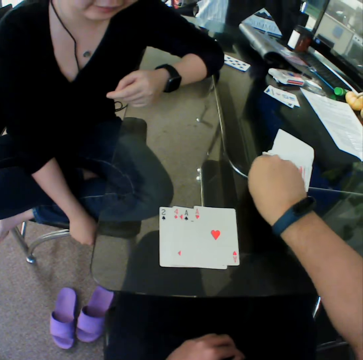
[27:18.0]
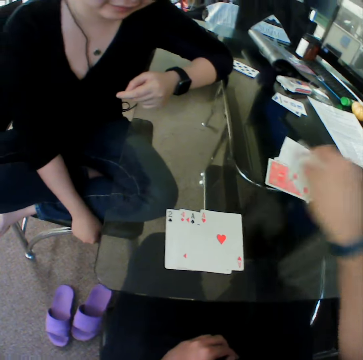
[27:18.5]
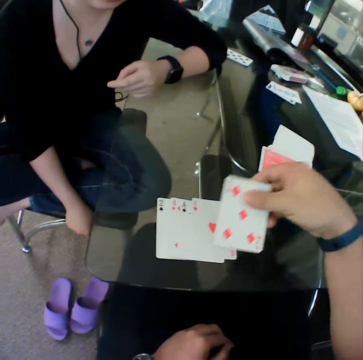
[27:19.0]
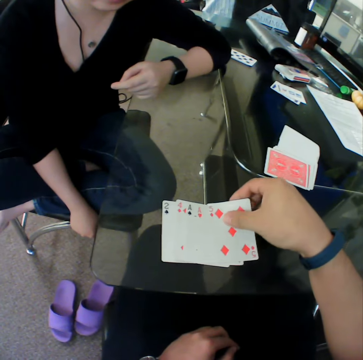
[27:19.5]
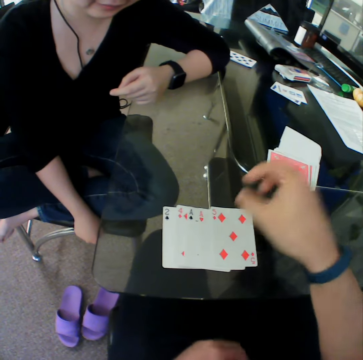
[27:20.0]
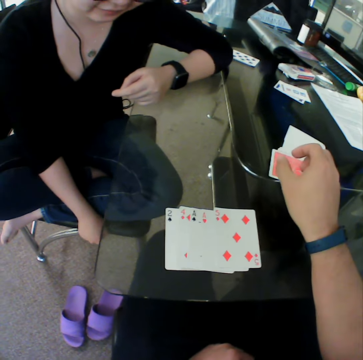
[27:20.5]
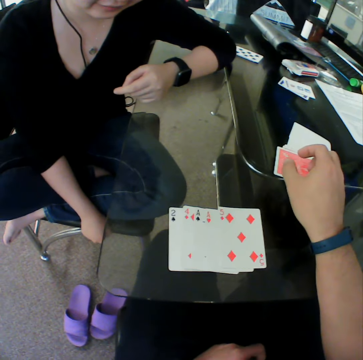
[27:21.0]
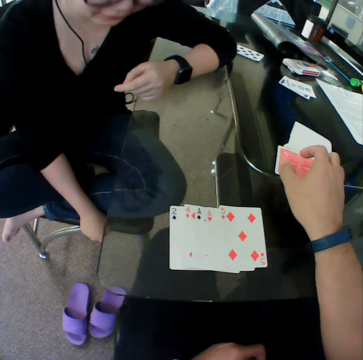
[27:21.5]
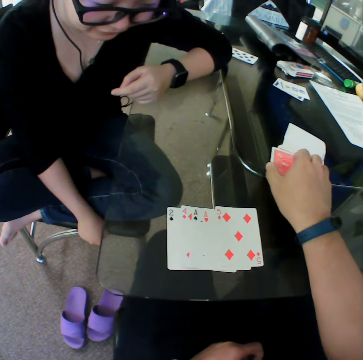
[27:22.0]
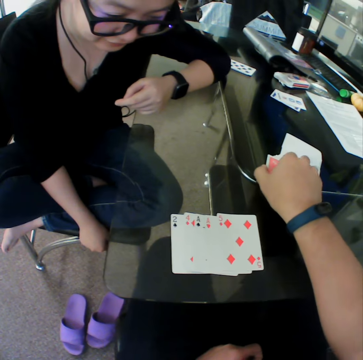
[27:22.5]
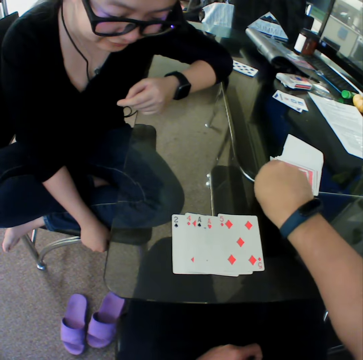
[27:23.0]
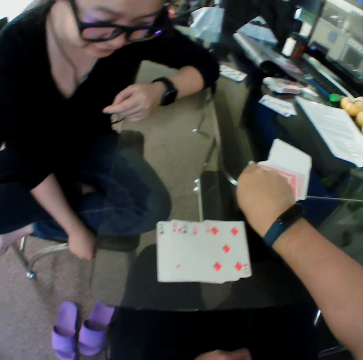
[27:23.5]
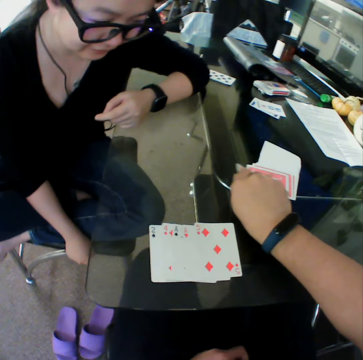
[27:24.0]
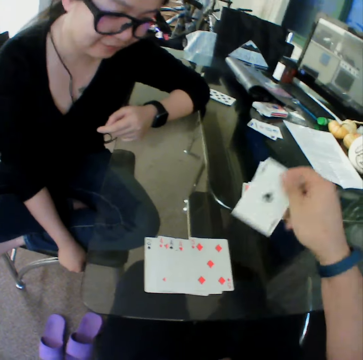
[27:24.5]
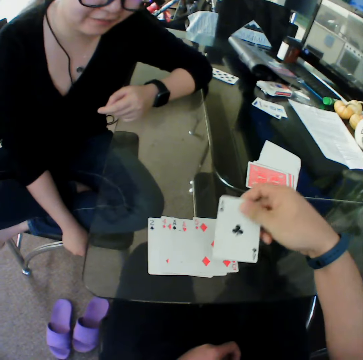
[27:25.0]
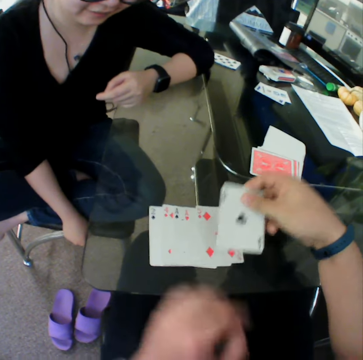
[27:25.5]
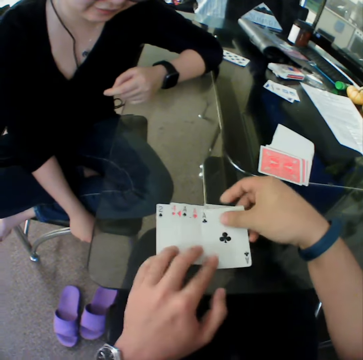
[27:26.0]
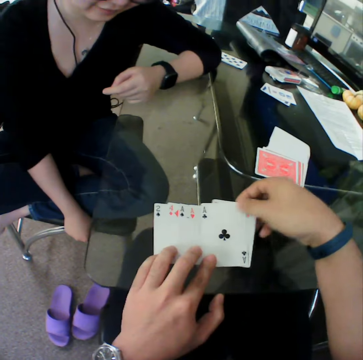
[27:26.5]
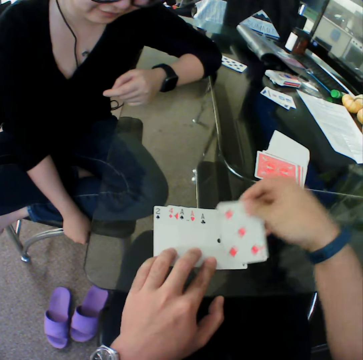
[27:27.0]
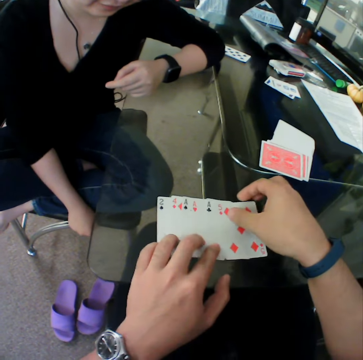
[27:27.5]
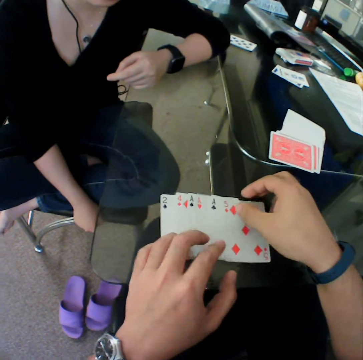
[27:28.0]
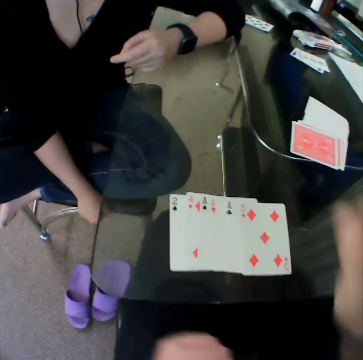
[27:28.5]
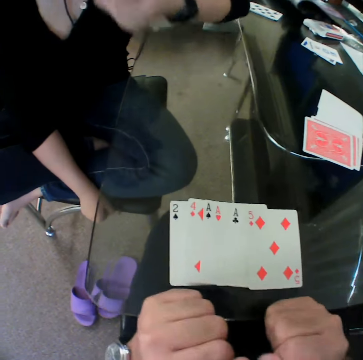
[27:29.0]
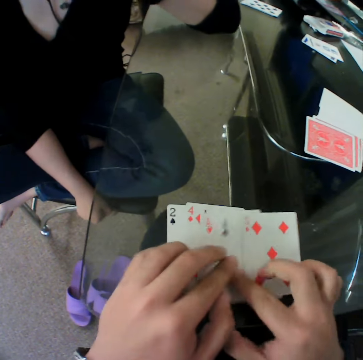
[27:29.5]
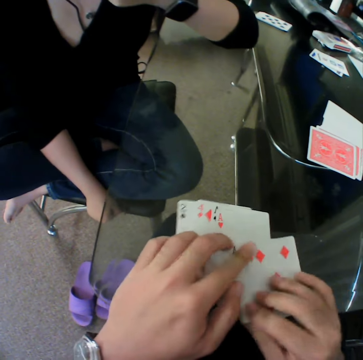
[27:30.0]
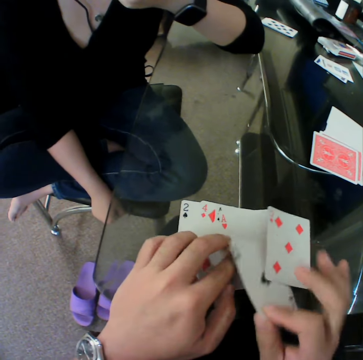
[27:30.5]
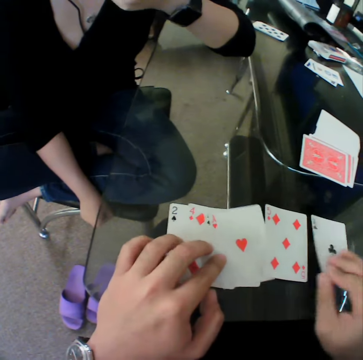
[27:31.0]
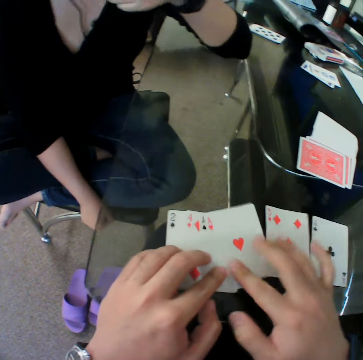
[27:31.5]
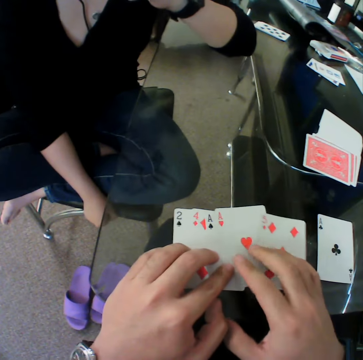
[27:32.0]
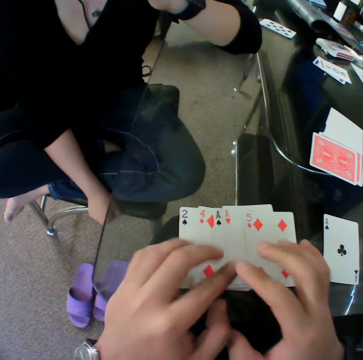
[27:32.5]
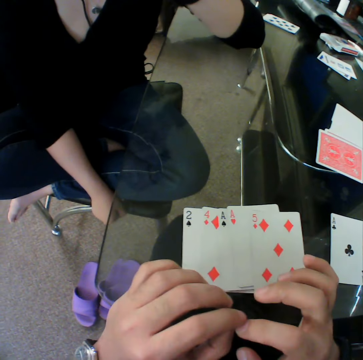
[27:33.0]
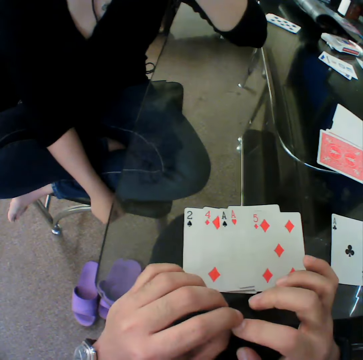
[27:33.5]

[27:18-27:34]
The camera wearer picks the card. He places the card on the table. He picks the card. He places the card on the table. He arranges the cards on the table with his hands.

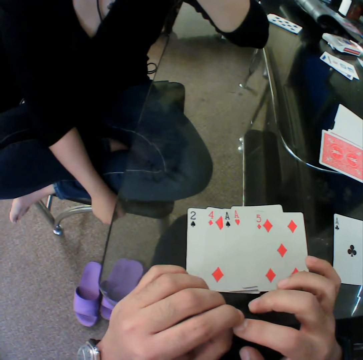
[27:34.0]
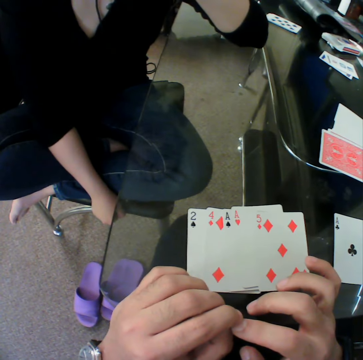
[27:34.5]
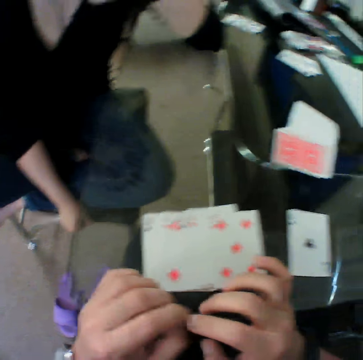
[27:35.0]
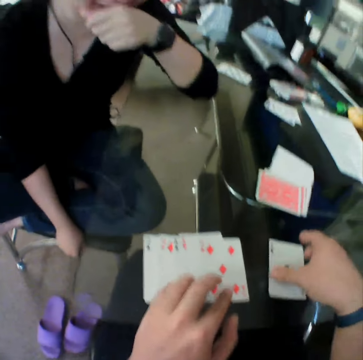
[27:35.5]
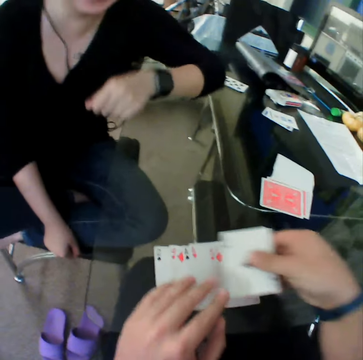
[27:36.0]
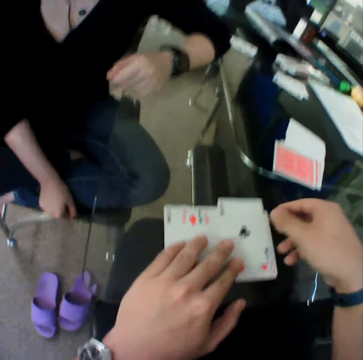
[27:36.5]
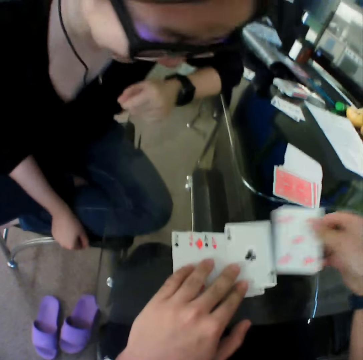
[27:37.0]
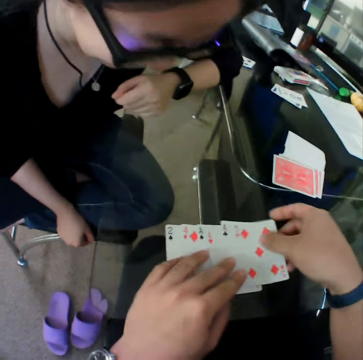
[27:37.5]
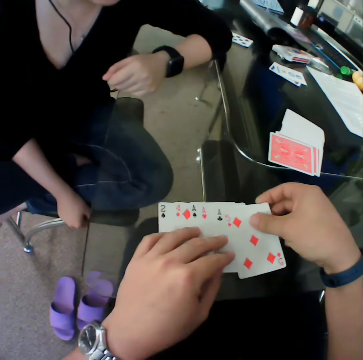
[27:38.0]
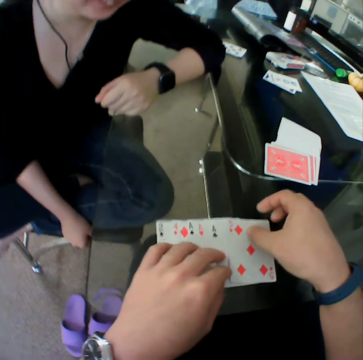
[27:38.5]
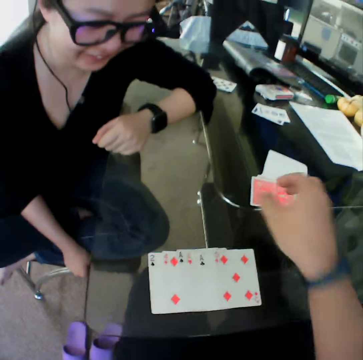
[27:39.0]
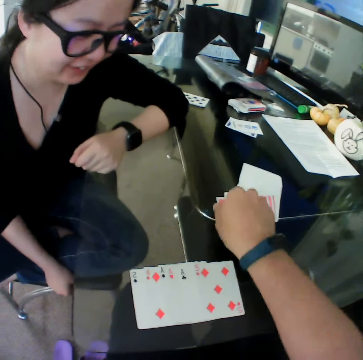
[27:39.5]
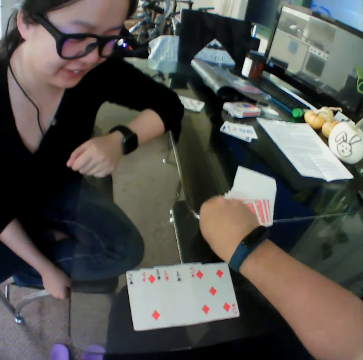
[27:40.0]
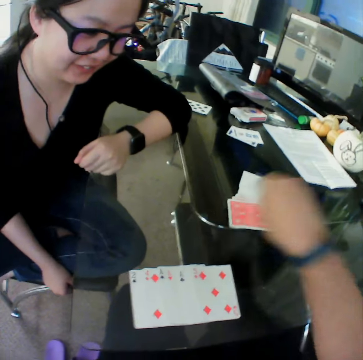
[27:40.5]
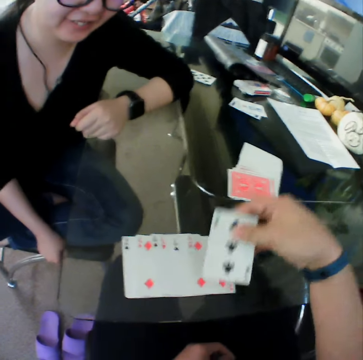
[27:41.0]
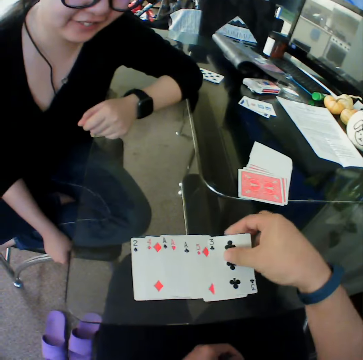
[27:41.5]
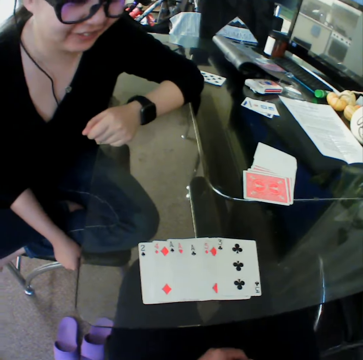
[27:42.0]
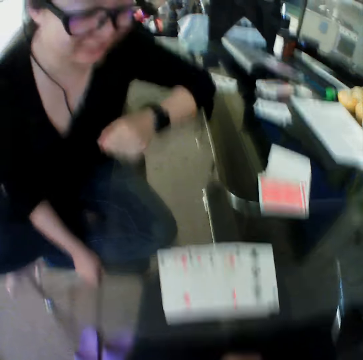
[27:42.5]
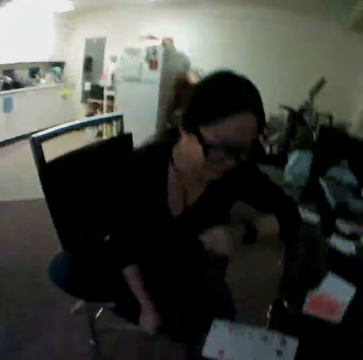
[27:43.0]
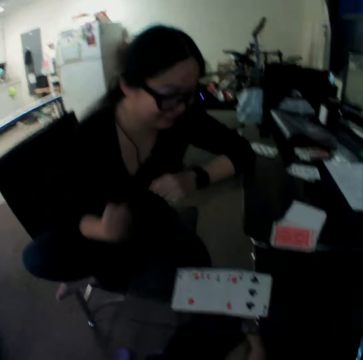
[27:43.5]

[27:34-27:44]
The camera wearer picks the card. He moves the card from the stack of cards on the table towards him with his right hand. He places the card on the table.

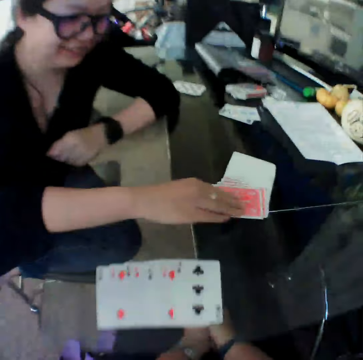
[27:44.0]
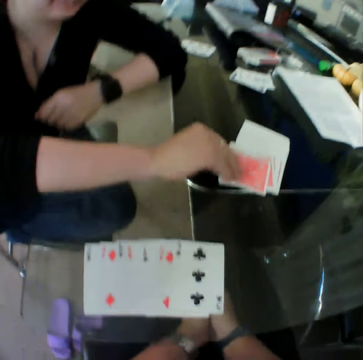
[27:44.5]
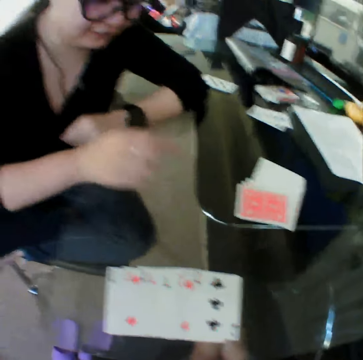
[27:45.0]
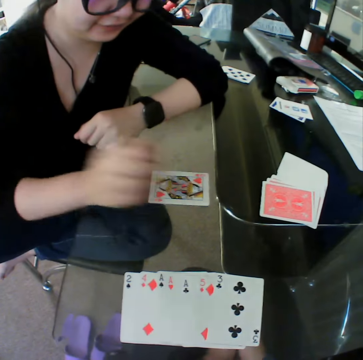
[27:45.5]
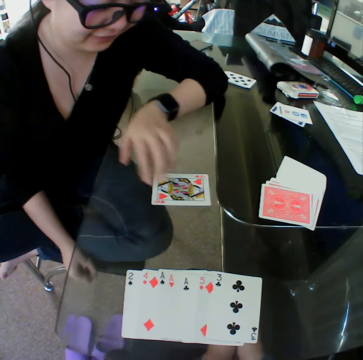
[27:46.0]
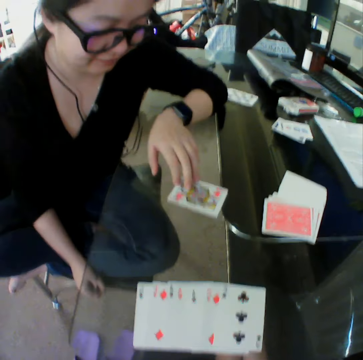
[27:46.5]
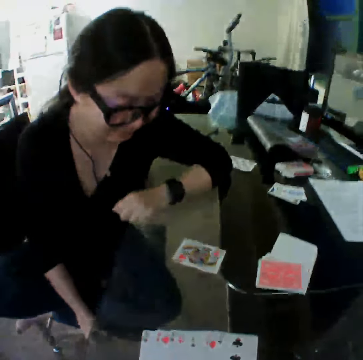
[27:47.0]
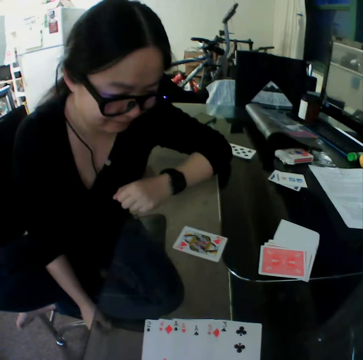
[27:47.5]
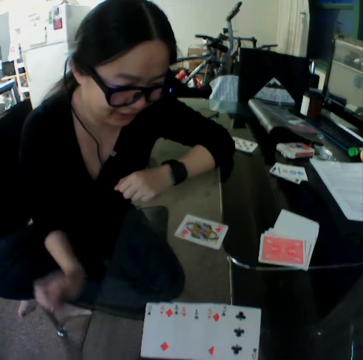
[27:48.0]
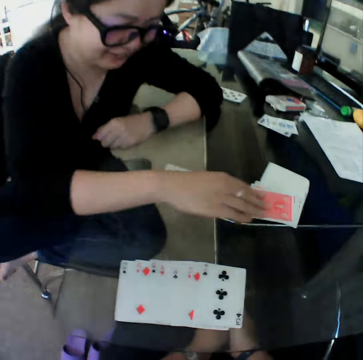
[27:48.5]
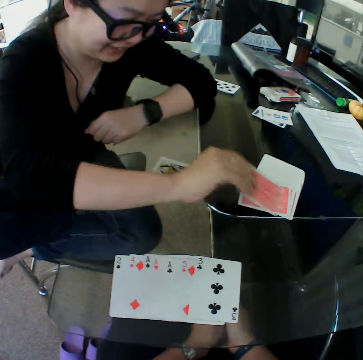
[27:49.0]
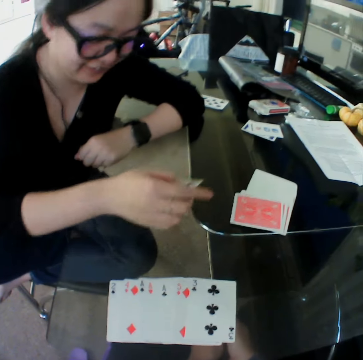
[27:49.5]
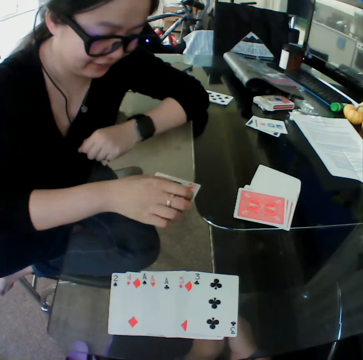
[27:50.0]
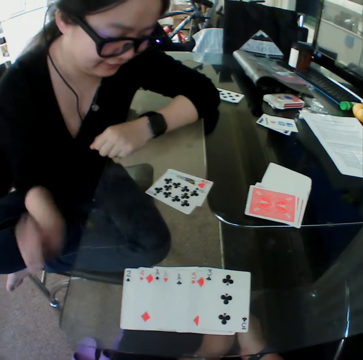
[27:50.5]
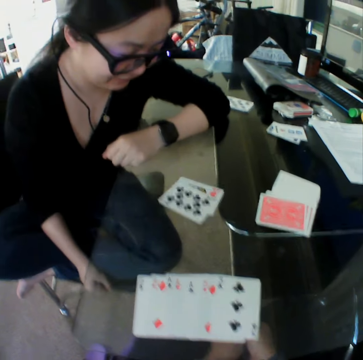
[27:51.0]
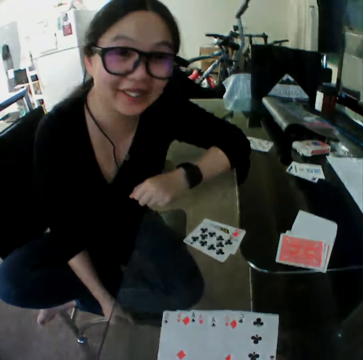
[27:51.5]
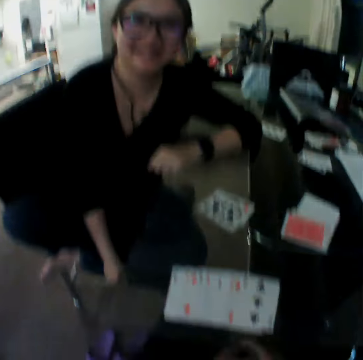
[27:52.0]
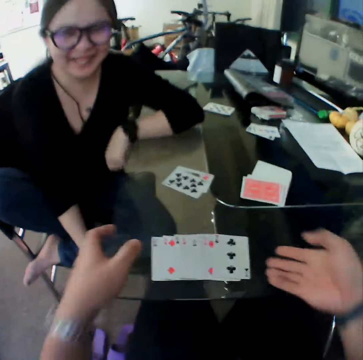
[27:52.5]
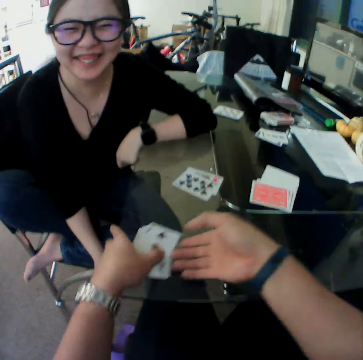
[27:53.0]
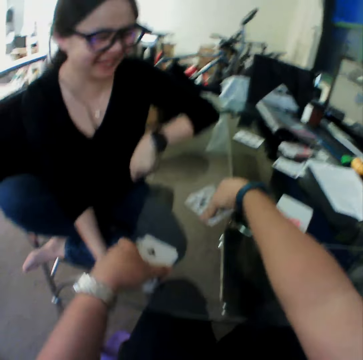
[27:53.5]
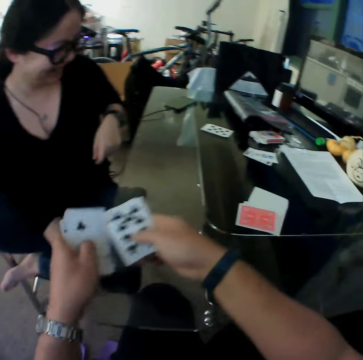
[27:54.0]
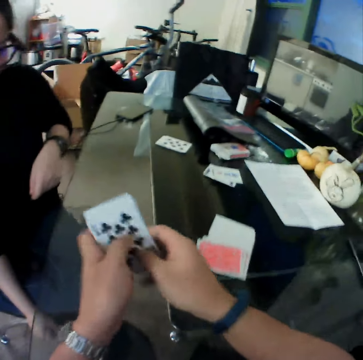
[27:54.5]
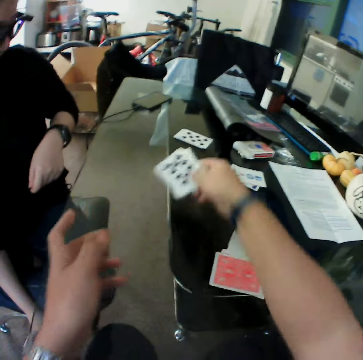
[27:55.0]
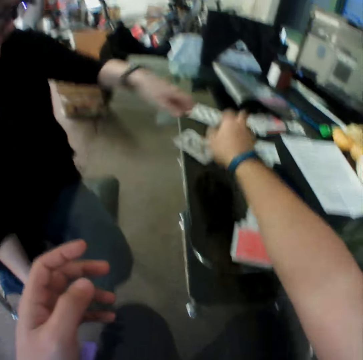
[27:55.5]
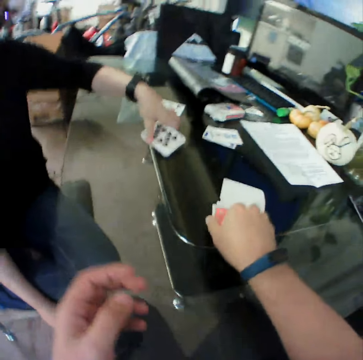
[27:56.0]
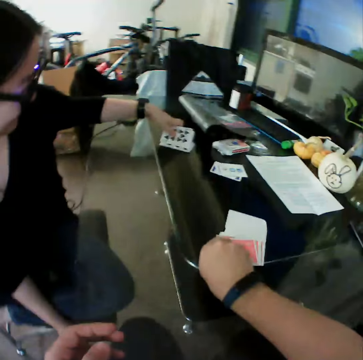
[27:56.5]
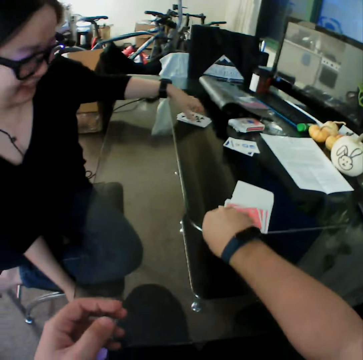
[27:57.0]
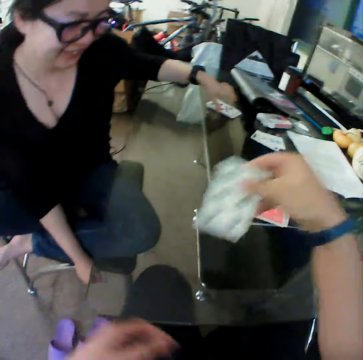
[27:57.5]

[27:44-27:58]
The woman moves the card from the stack of cards on the table towards her with her right hand. The woman picks the card, places the card on the table, and adjusts the card on the table with her left hand. The woman moves the card from the stack of cards on the table towards her with her right hand. The woman picks the card and places the card on the table. The camera wearer converses with the woman. He packs the cards from the table with his hands and picks the cards from the table with his right hand. He drops the cards on the table with his right hand. The woman picks the cards from the table with her left hand. The camera wearer picks the card. He moves the card from the stack of cards on the table towards him with his right hand. The woman places the cards on the table.
